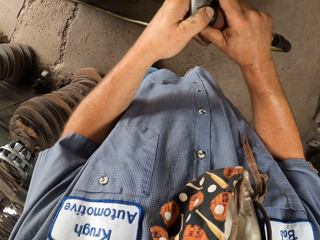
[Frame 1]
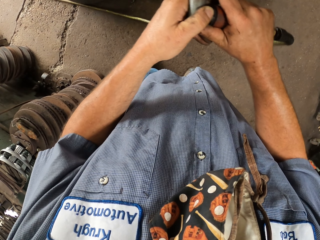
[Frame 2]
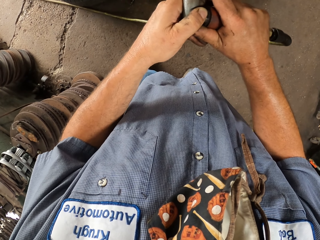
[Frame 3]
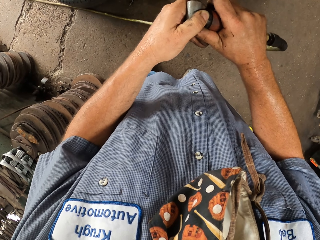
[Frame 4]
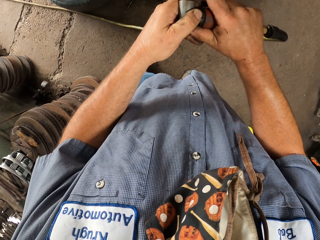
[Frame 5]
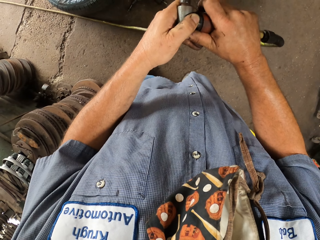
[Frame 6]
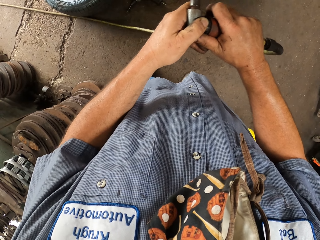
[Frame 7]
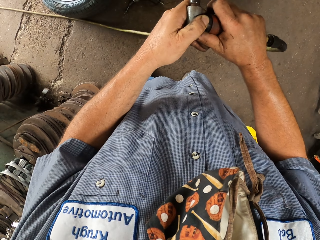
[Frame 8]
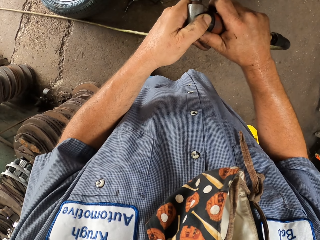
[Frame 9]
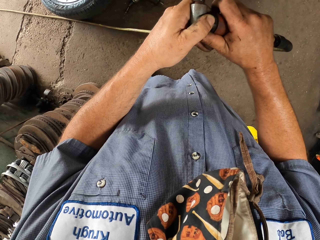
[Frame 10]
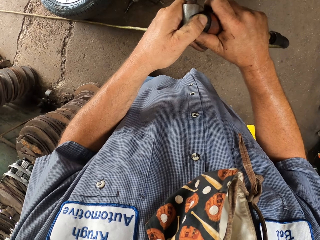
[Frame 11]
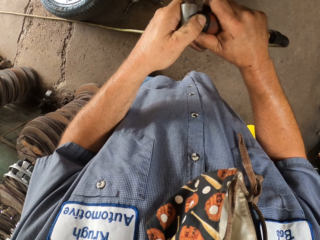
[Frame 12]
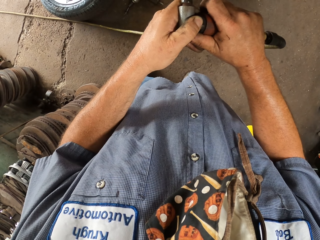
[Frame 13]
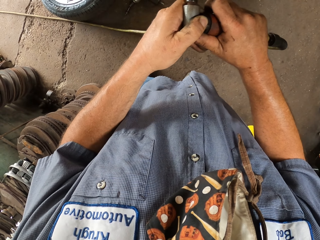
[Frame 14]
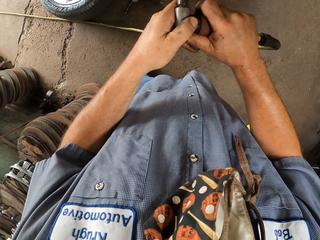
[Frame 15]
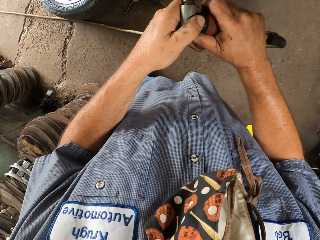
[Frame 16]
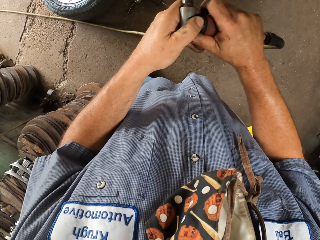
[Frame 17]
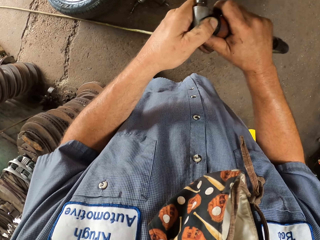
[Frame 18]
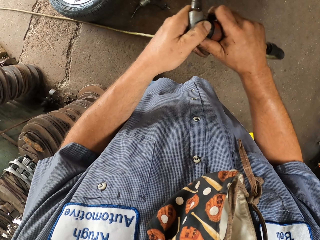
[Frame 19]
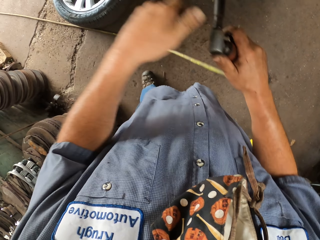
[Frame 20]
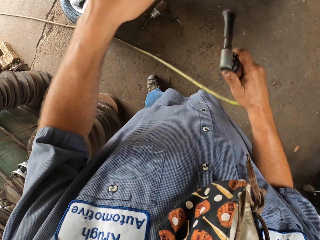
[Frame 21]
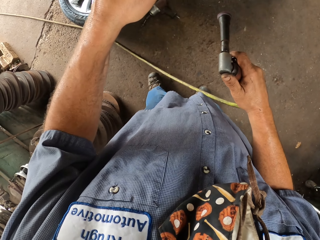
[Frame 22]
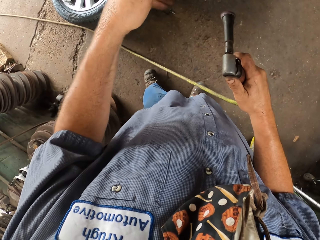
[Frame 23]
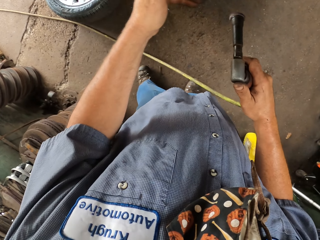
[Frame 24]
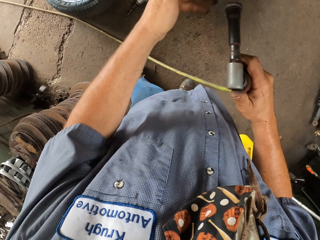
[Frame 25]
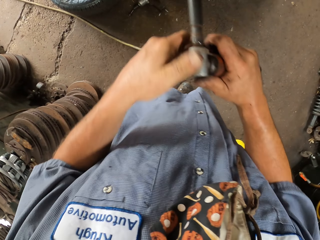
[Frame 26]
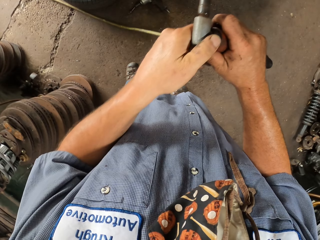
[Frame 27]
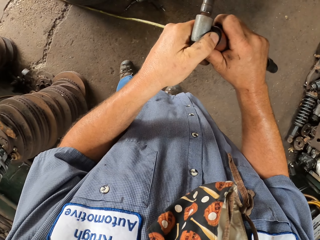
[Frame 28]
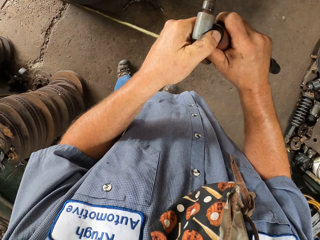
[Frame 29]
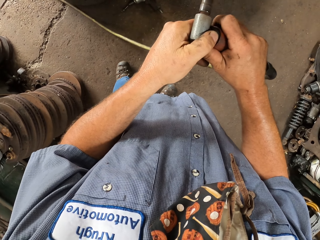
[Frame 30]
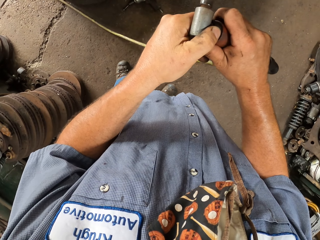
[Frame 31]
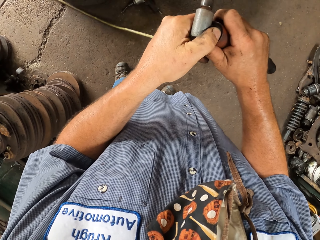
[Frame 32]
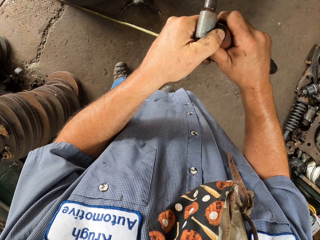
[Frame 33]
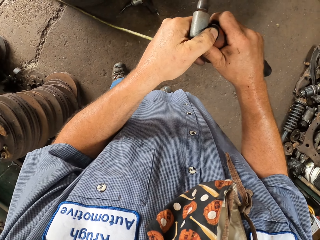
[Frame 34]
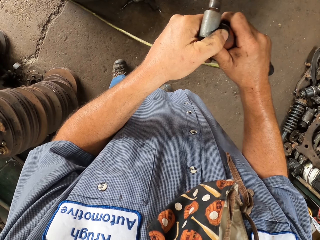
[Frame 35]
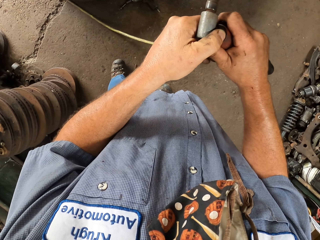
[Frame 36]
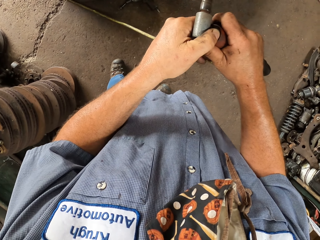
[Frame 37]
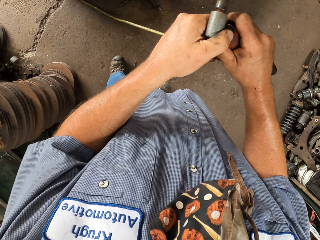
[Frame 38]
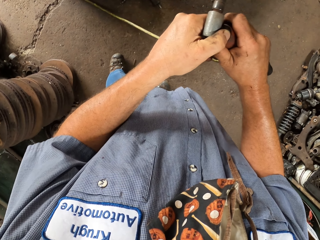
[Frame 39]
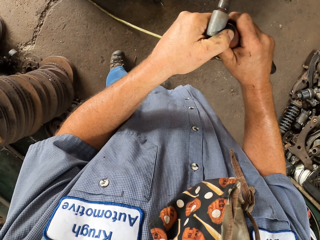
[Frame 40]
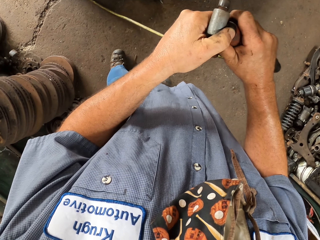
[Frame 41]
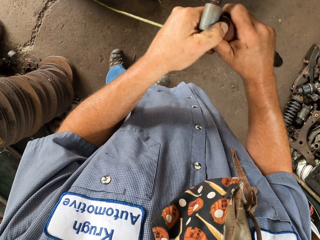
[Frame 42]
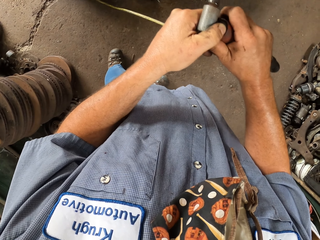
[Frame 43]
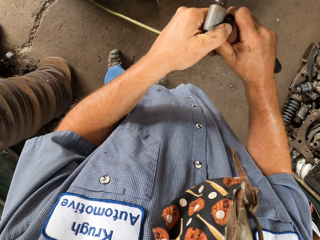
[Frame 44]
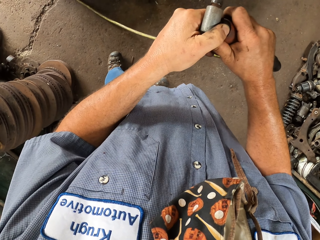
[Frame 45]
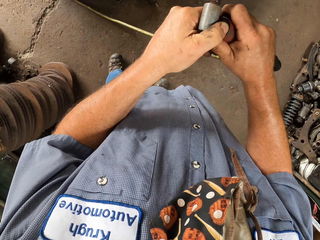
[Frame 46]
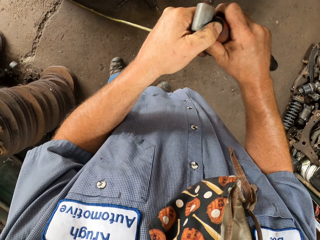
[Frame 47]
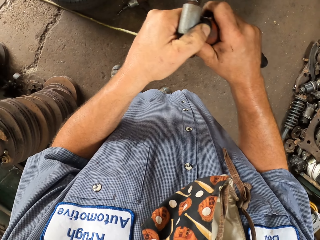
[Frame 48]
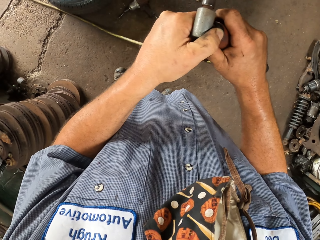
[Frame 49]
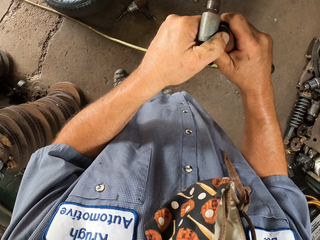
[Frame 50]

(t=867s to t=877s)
The camera wearer moves around something with both hands. He holds something with both hands. He moves the left hand. He lifts his hand. He shakes the pipe. He holds something with both hands. He moves around something with both hands.

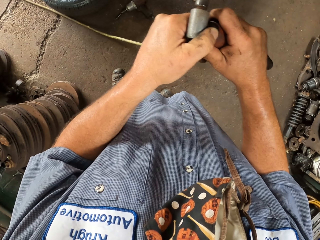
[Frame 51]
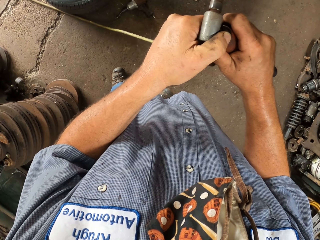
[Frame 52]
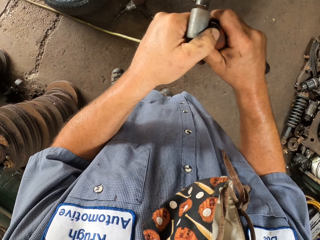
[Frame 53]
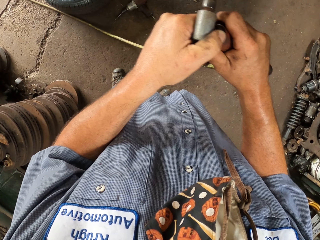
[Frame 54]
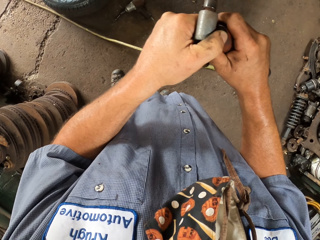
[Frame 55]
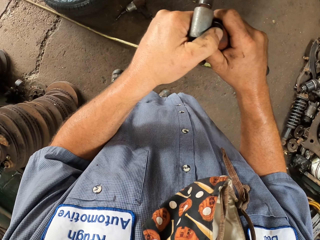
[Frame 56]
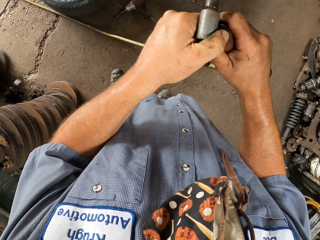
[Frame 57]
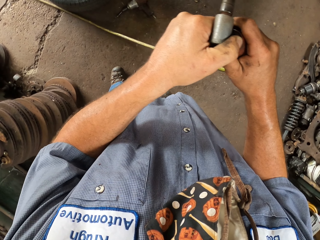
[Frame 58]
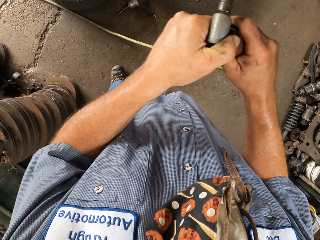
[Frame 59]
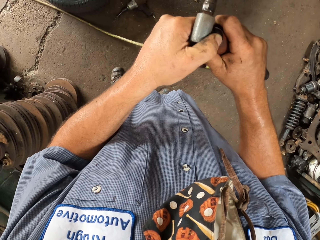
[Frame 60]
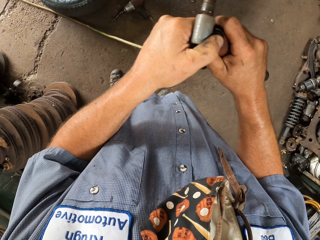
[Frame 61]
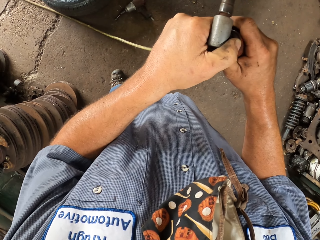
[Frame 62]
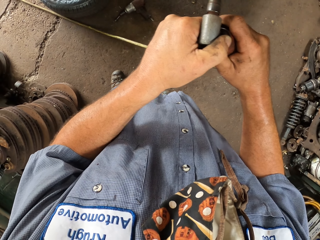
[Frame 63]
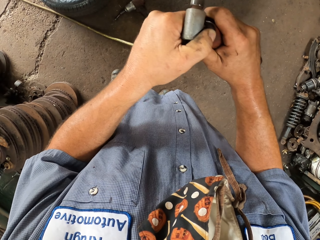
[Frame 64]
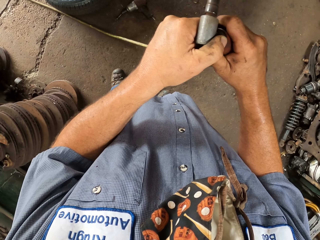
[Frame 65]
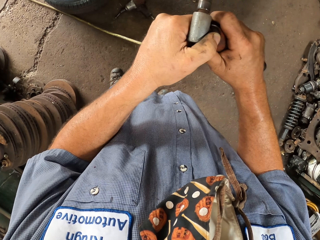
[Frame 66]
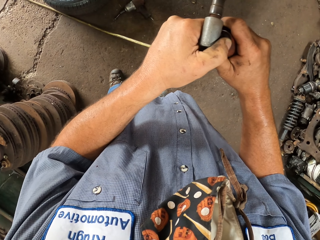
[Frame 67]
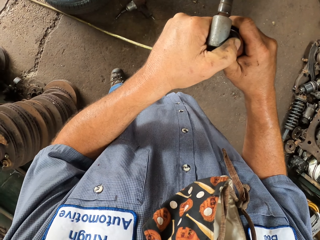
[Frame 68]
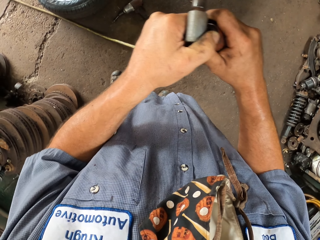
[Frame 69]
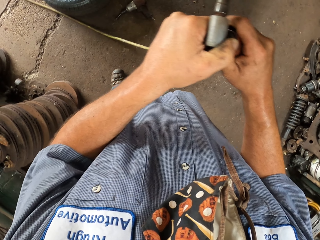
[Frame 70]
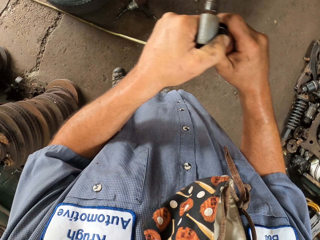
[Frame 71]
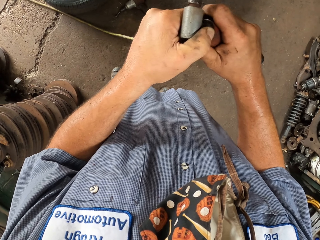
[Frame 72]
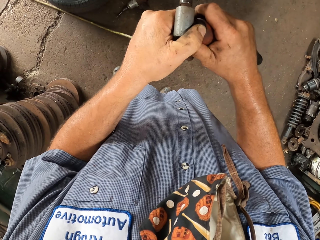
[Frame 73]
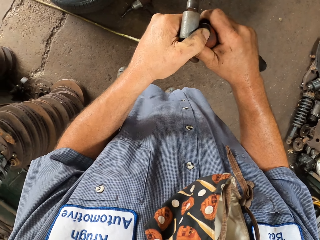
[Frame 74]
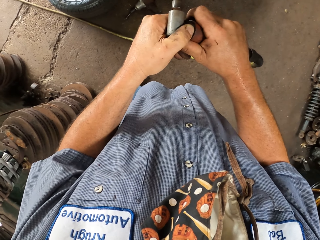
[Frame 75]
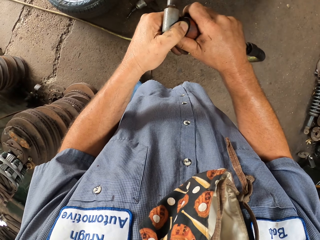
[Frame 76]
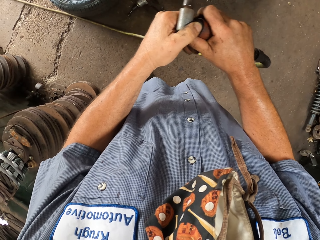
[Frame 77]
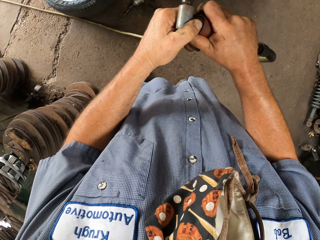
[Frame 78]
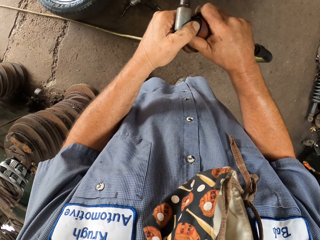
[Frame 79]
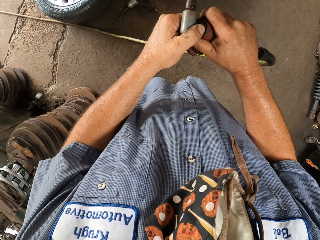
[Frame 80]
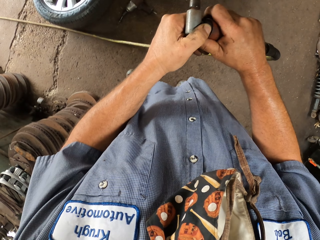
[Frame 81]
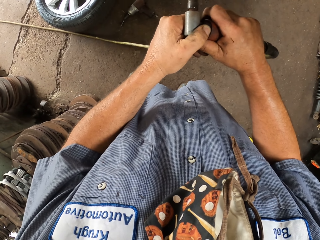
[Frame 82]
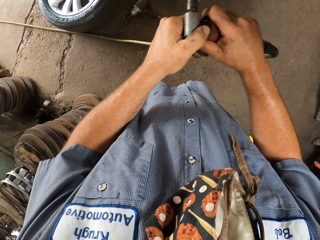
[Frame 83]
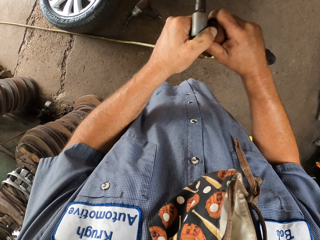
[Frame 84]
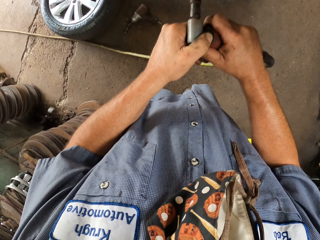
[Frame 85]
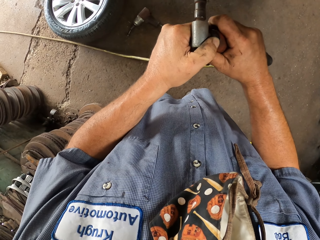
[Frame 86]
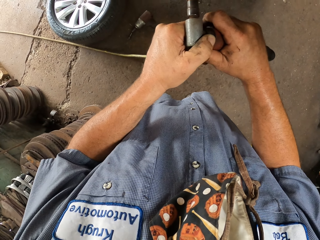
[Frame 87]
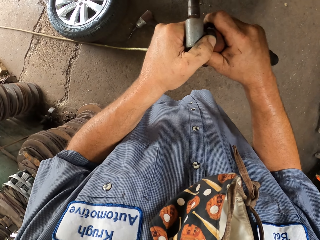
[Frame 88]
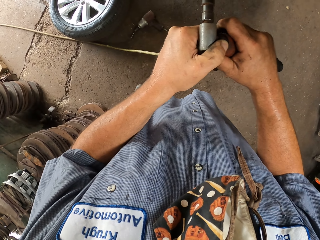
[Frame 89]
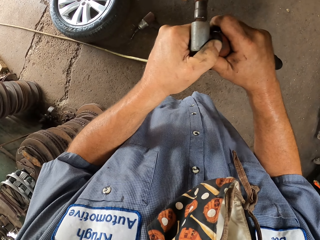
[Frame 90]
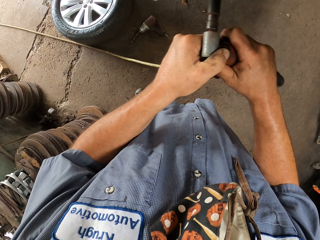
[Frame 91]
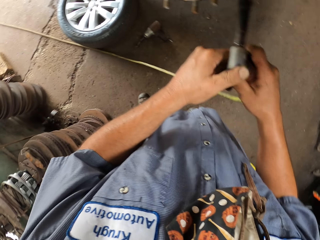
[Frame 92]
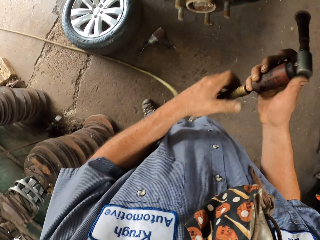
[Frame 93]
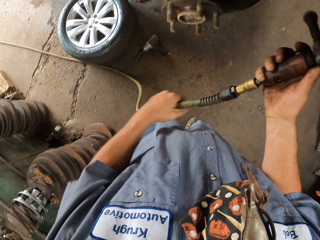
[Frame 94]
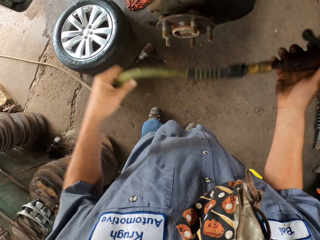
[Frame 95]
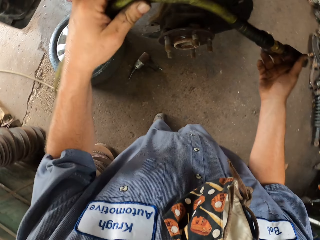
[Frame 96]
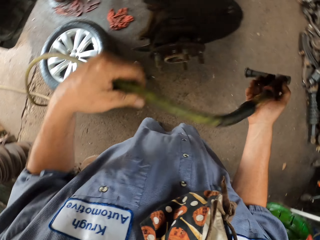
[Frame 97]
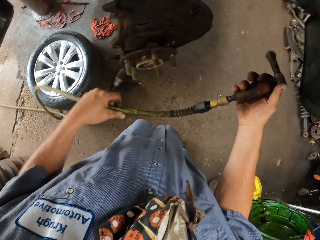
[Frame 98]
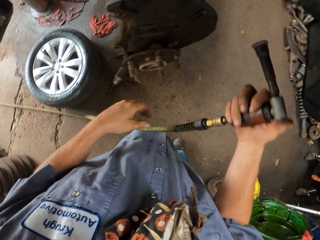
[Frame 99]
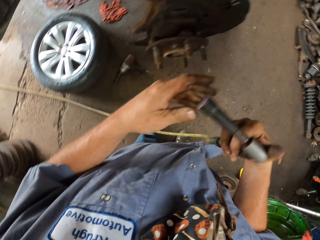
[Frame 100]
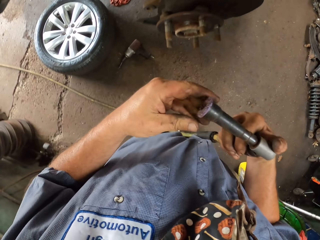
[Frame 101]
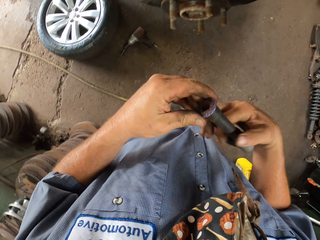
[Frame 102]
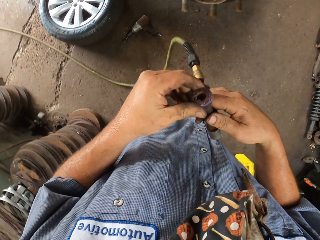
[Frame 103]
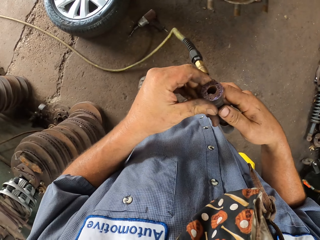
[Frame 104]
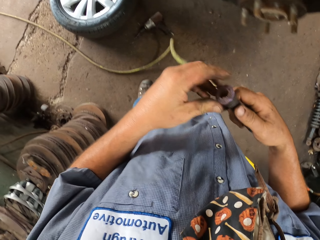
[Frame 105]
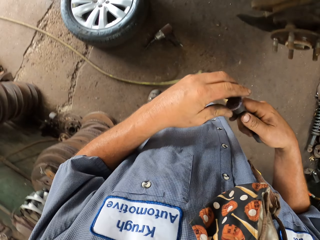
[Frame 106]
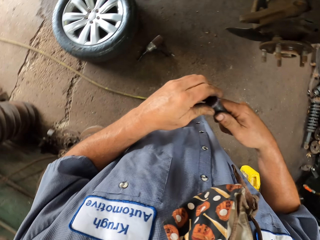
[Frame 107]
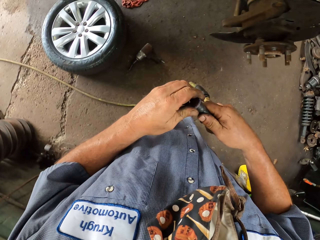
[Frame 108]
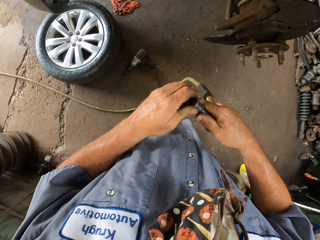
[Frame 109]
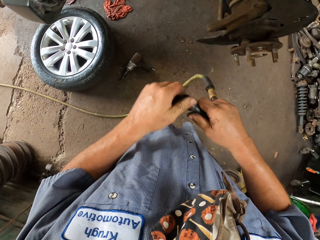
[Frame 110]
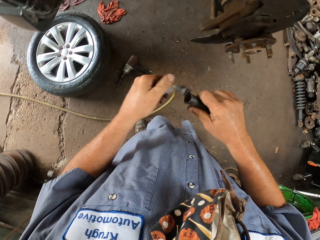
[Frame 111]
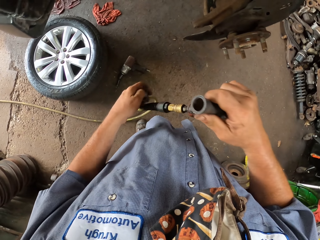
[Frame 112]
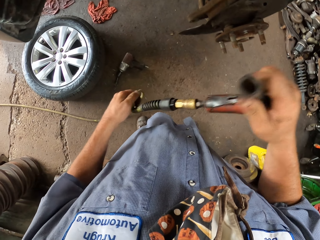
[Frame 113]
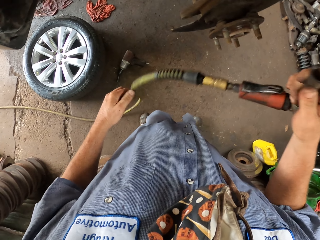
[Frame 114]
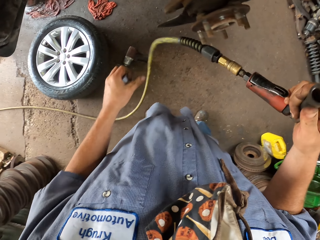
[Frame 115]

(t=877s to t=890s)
The camera wearer holds something with both hands. They move around something with both hands. They hold something with both hands. They move around something with both hands. They hold something with both hands. They hold the cable or pipe with the left hand. They turn the tip of something. They open the pipe.
